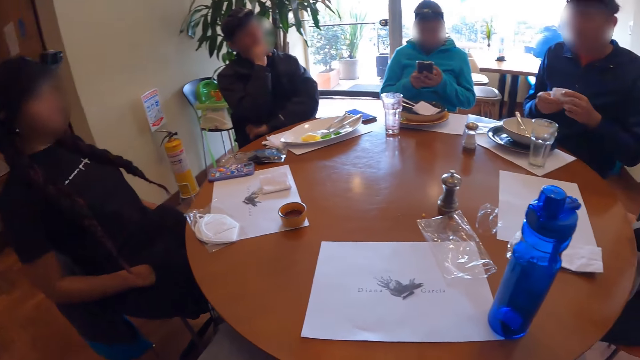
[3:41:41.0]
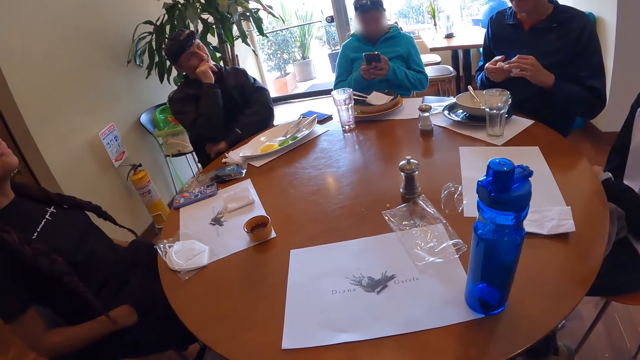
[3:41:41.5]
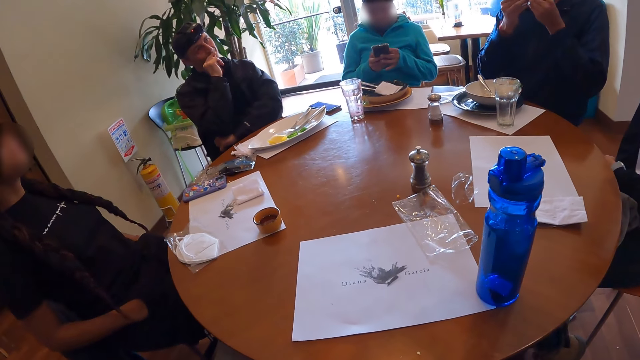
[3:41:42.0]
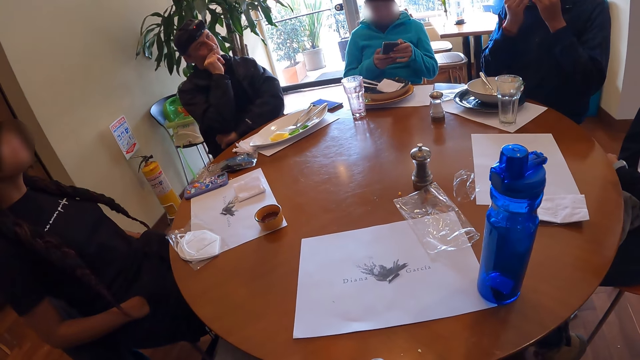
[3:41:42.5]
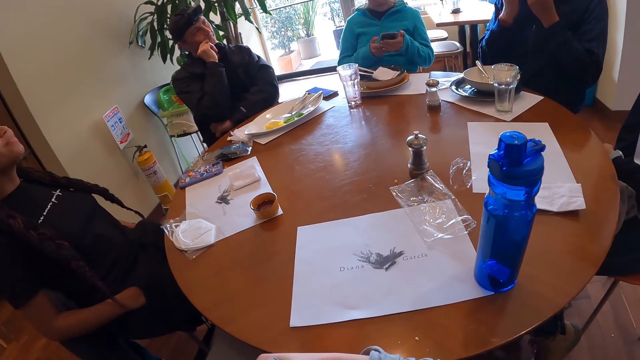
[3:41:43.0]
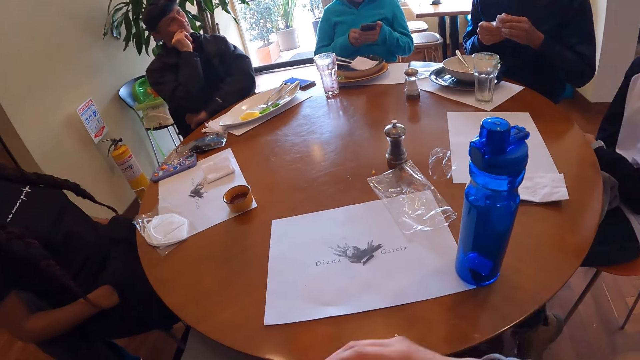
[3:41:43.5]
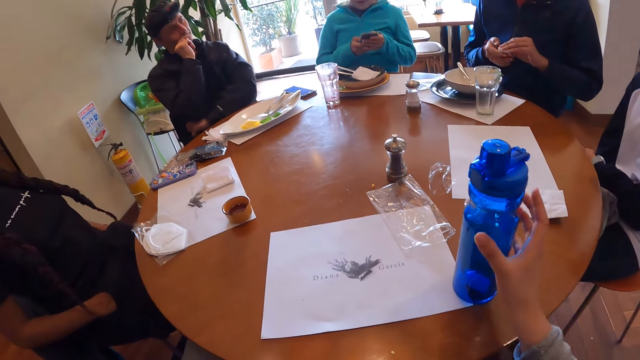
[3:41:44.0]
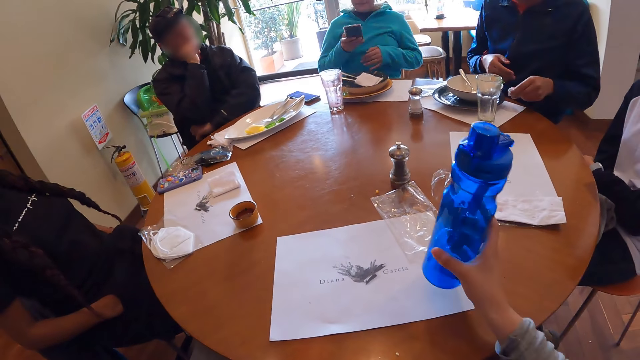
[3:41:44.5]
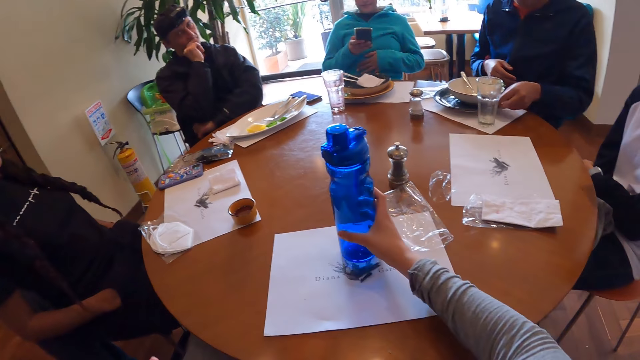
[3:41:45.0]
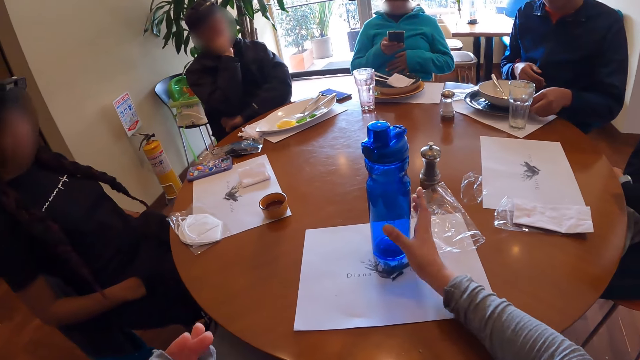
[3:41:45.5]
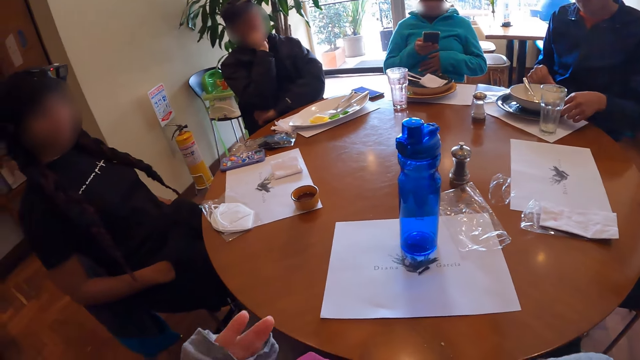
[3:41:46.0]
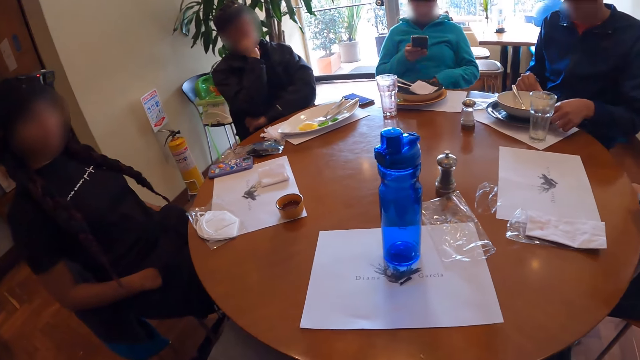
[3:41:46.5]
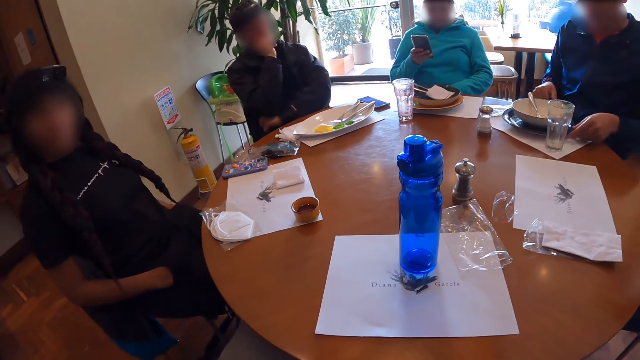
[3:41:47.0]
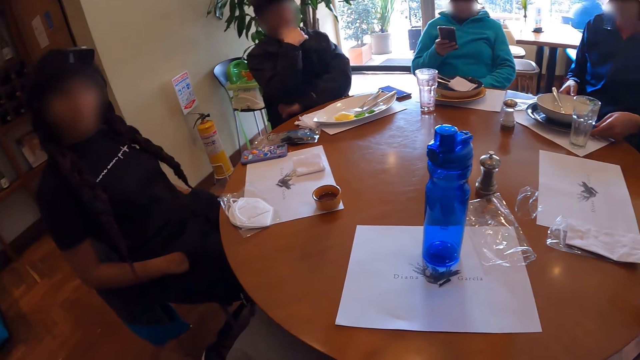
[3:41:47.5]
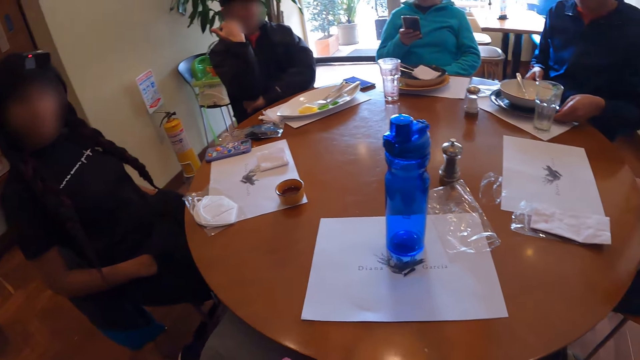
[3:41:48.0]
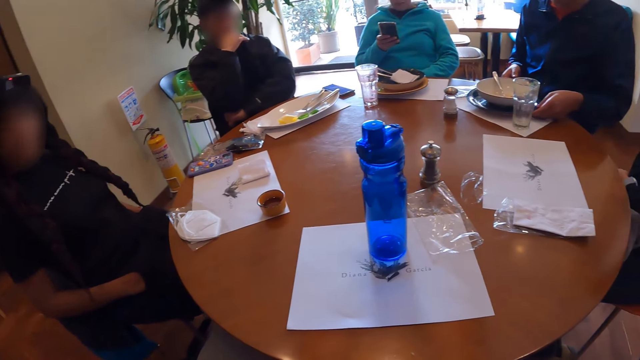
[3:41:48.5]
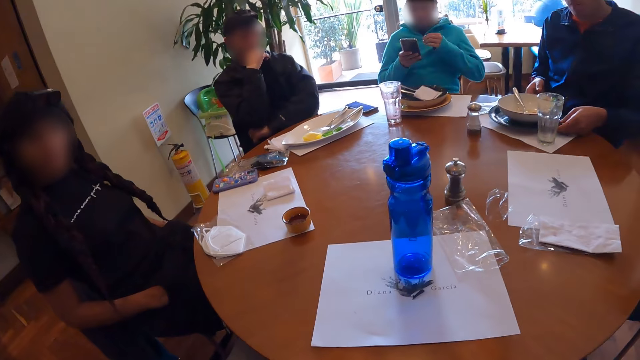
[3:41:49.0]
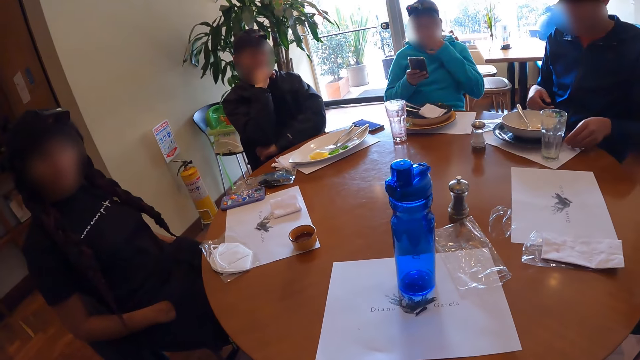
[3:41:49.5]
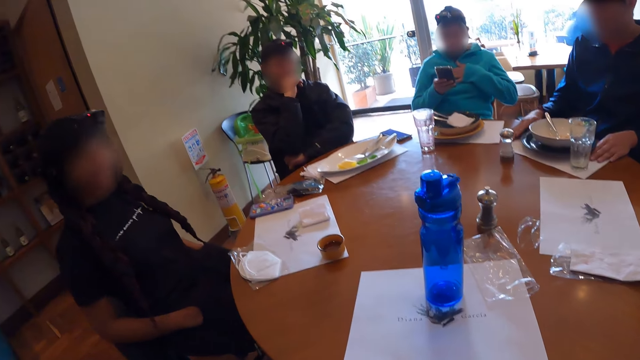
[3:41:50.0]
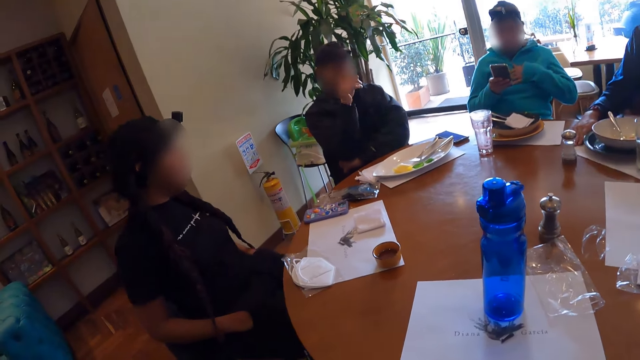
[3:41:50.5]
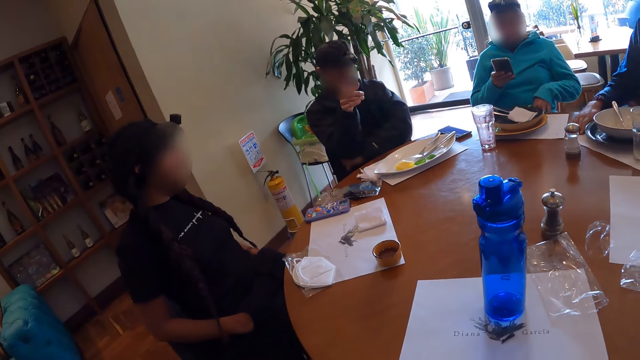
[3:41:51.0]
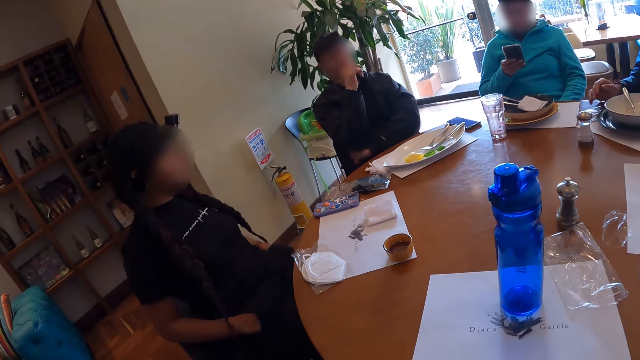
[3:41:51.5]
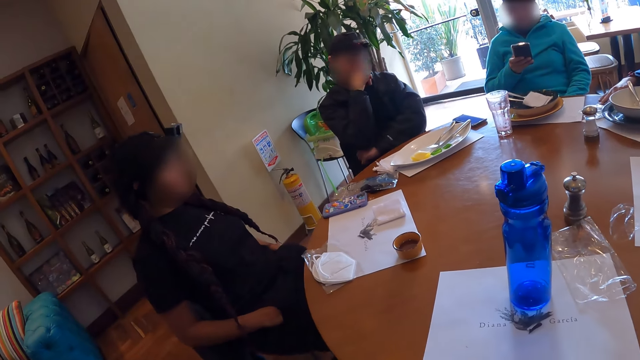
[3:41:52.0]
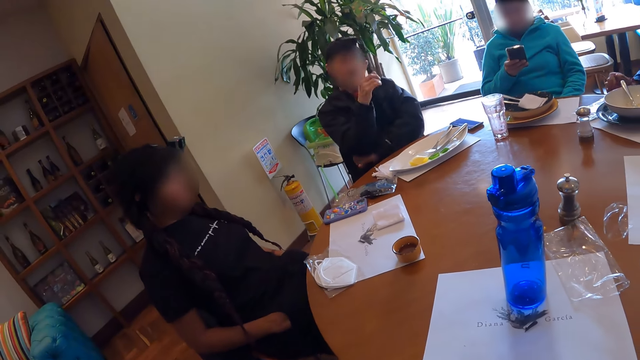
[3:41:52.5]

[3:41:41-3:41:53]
A man folds the tissue paper with both hands, cleans his mouth with the tissue in both hands, and folds the tissue paper with both hands. The camera wearer picks a water bottle on the table with her right hand. A woman operates the phone with her right hand. The camera wearer moves the water bottle on the table. The man drops the tissue paper on the table with his left hand. The camera wearer drops the water bottle on the table with her right hand. She gestures with her hand. Another man gesticulates with his right hand. The first man touches the plate on the table with both hands. The woman touches her mouth with her left hand. The other man gesticulates with his right hand. The first man moves the plate on the table with both hands.

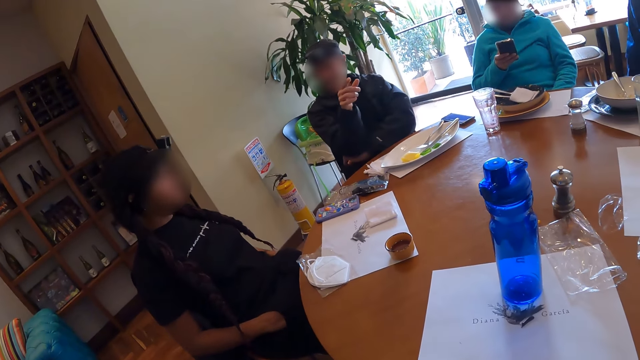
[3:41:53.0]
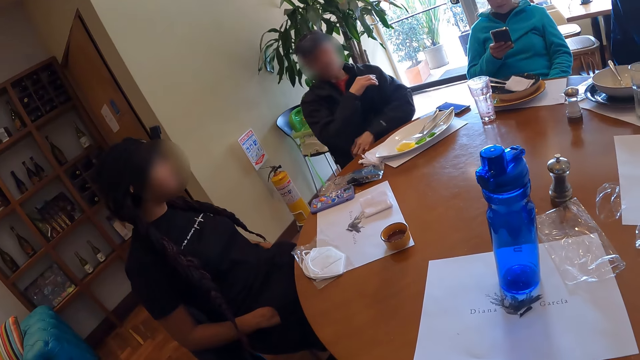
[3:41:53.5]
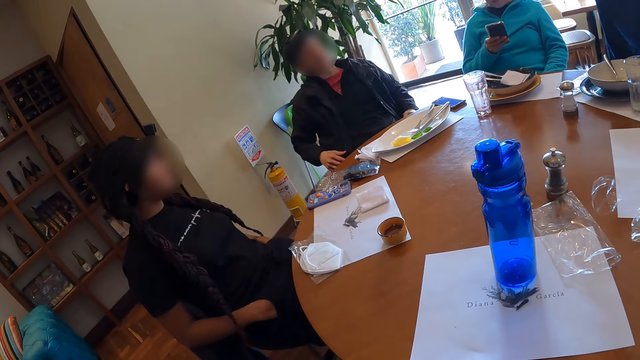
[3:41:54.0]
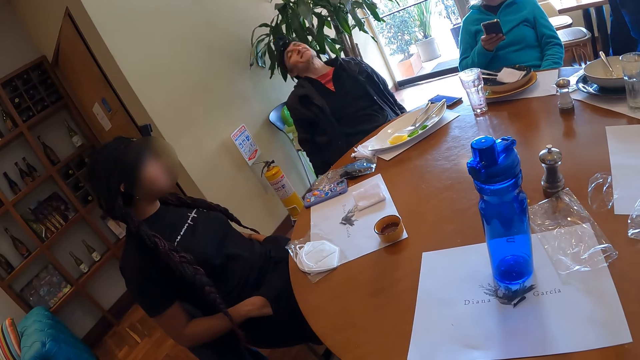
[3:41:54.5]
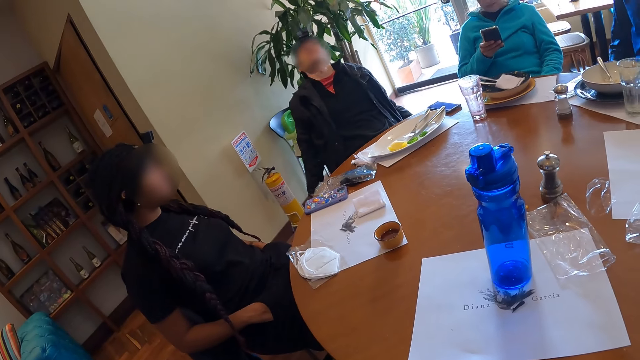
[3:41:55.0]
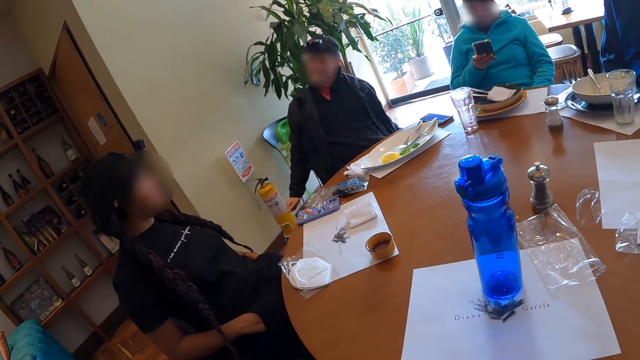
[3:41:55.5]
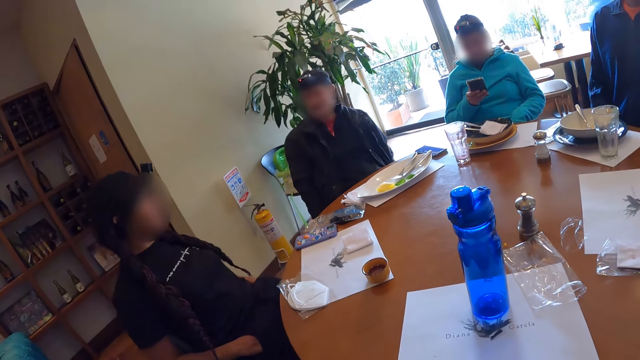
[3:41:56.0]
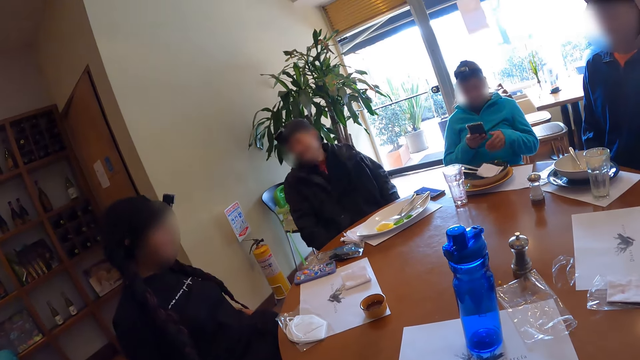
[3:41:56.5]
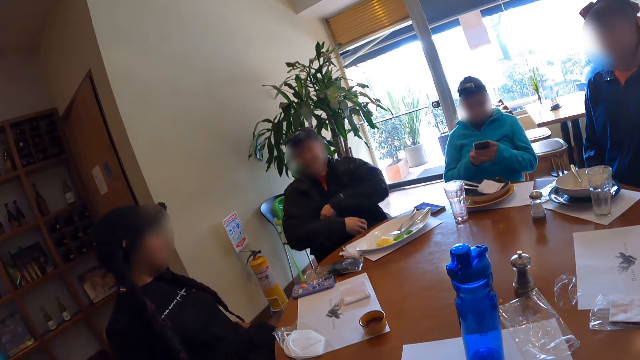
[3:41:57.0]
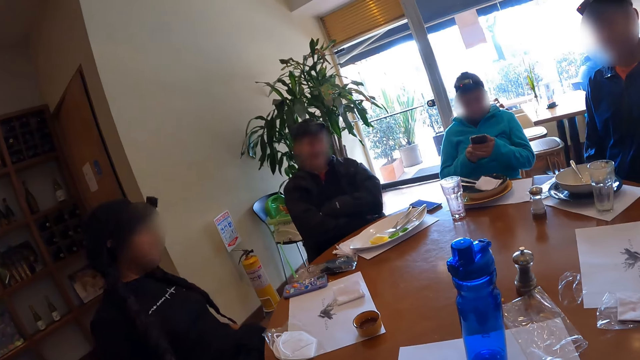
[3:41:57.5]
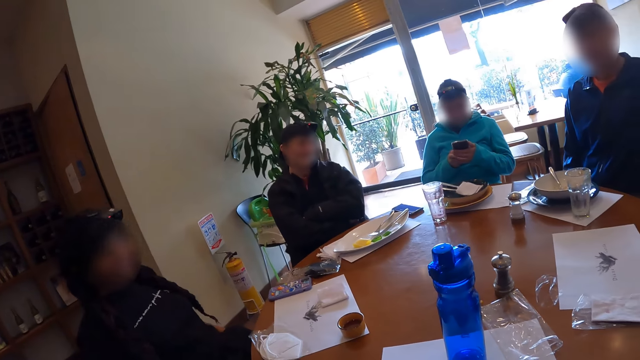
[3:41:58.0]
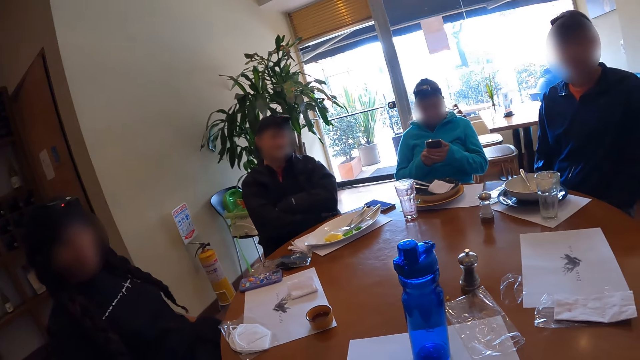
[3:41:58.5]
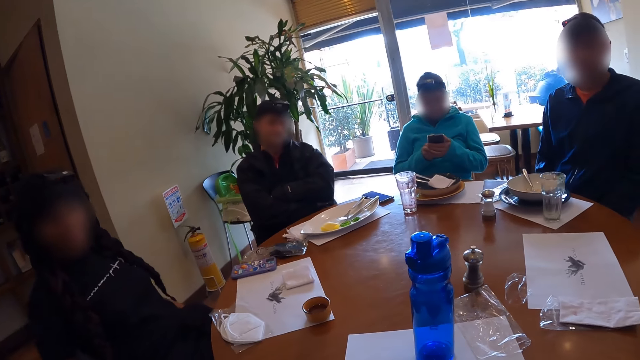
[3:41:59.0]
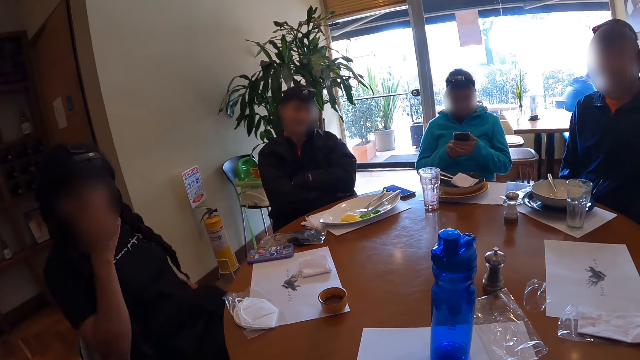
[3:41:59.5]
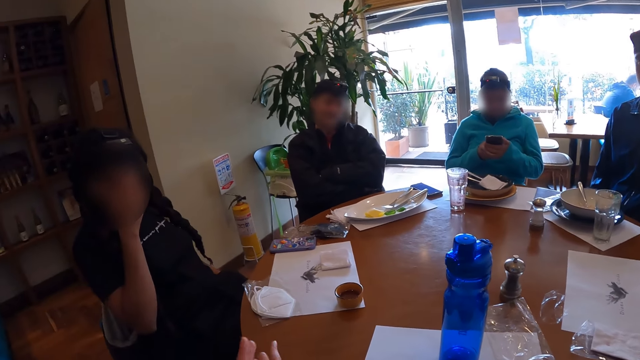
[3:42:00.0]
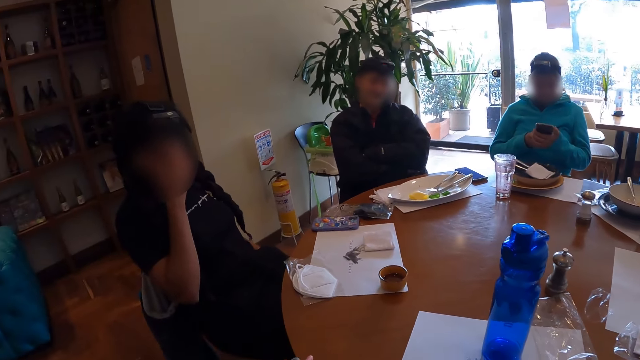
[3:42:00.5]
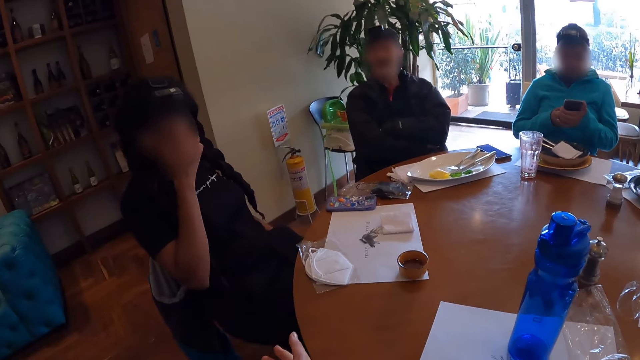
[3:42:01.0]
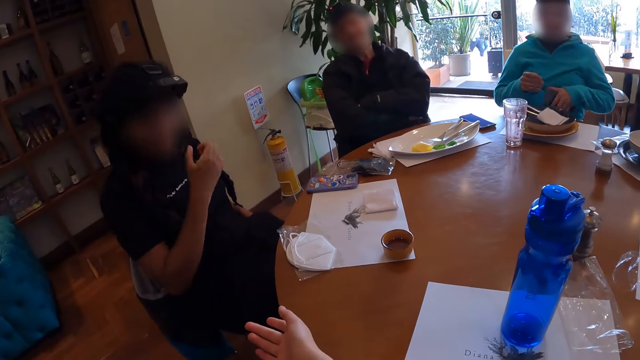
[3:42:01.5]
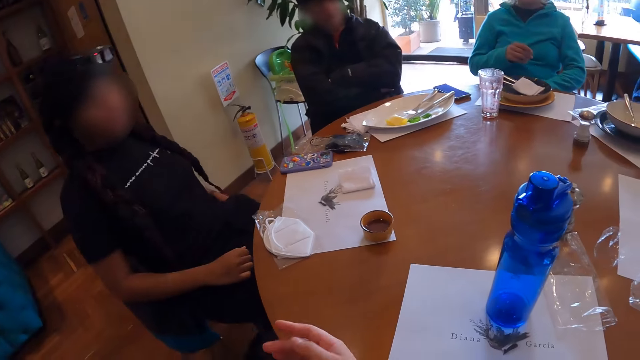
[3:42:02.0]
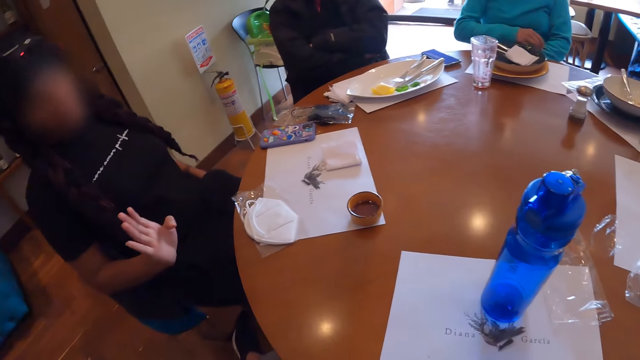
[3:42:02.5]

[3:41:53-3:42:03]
A man stretches his back on a seat. A woman operates the phone with both hands. The man folds both hands on the seat. Another woman scratches her nose with her right hand. The camera wearer gesticulates with both hands. The first woman drops the phone under the table. The other woman gesticulates with her right hand.
